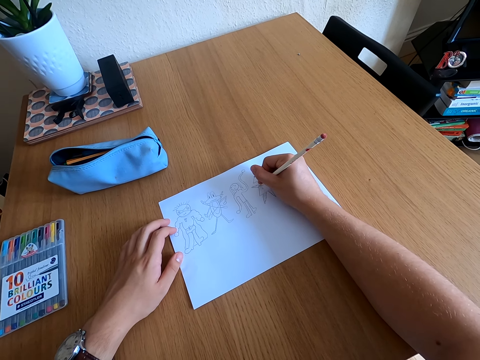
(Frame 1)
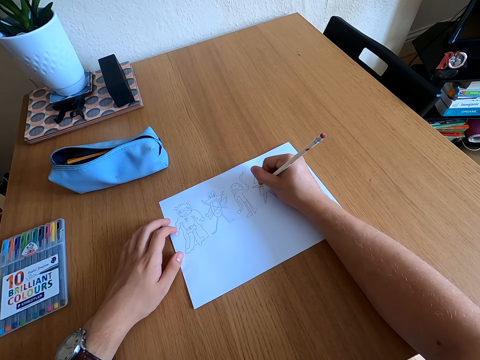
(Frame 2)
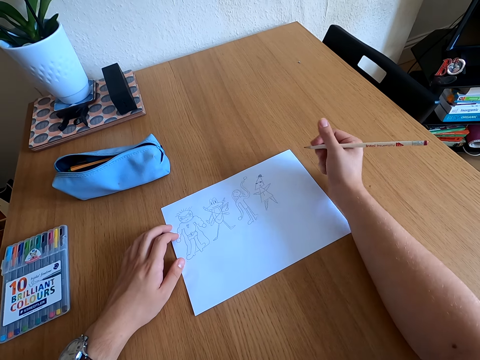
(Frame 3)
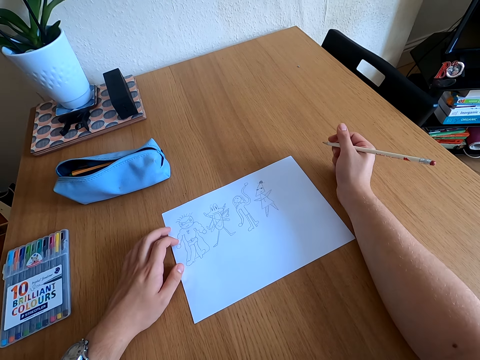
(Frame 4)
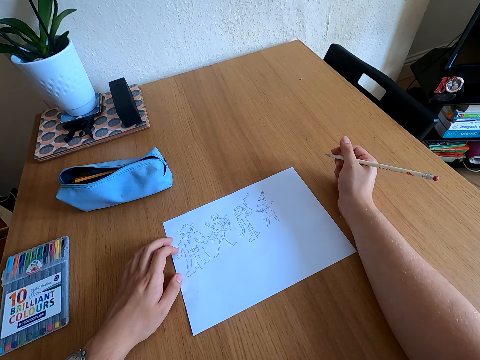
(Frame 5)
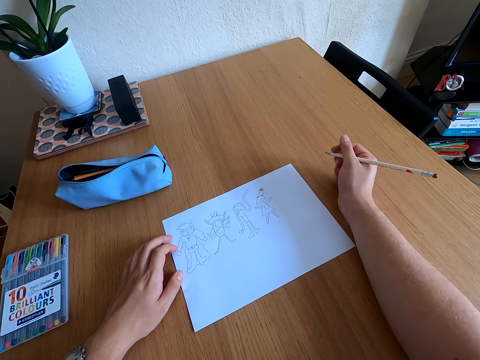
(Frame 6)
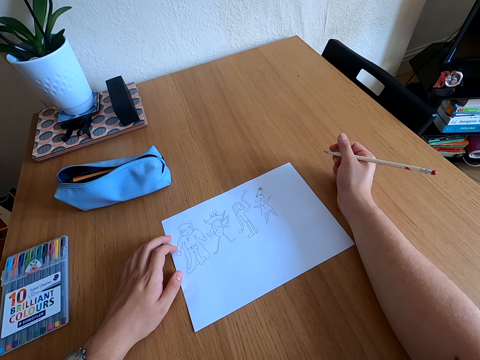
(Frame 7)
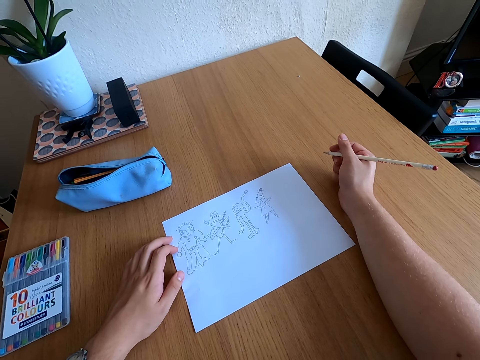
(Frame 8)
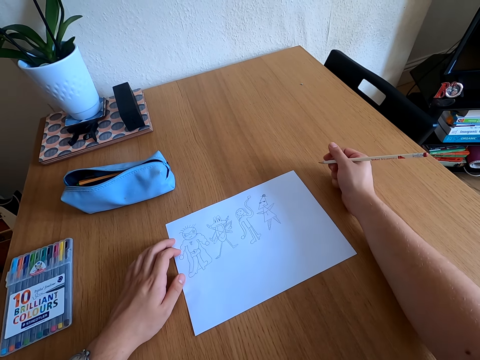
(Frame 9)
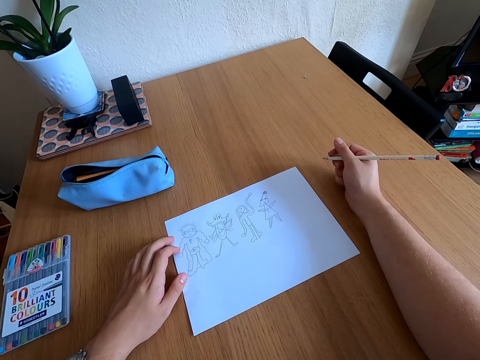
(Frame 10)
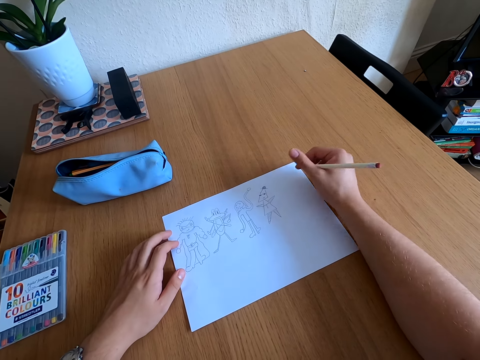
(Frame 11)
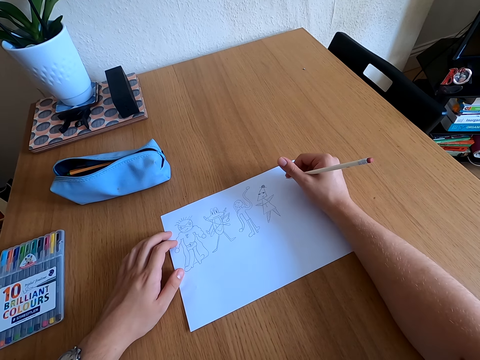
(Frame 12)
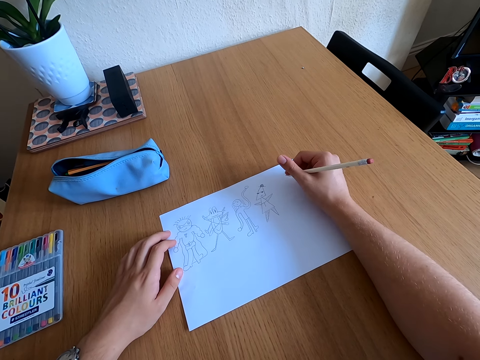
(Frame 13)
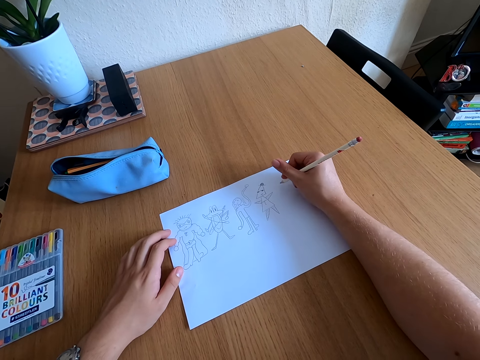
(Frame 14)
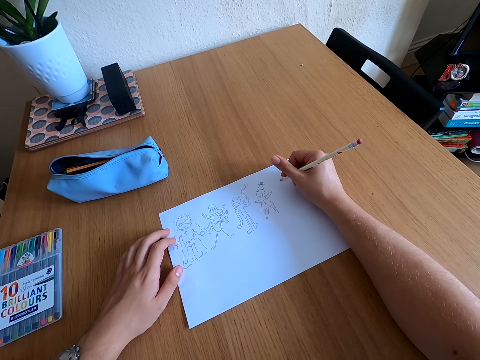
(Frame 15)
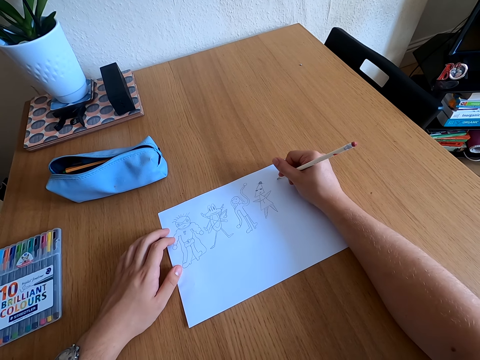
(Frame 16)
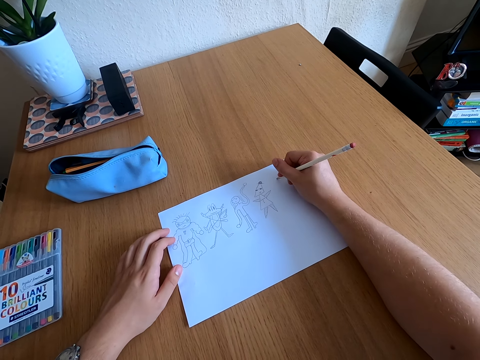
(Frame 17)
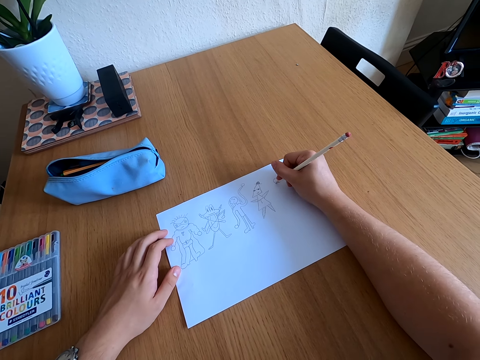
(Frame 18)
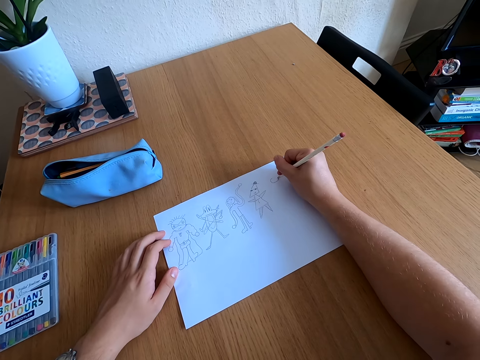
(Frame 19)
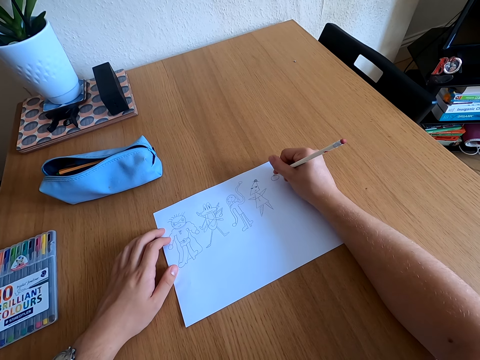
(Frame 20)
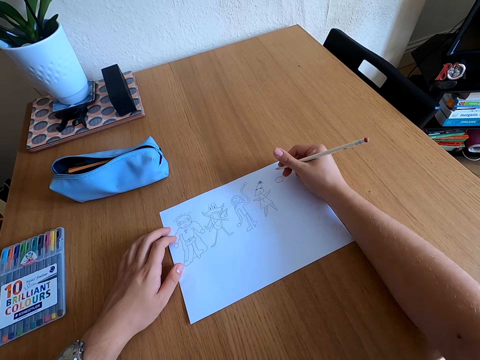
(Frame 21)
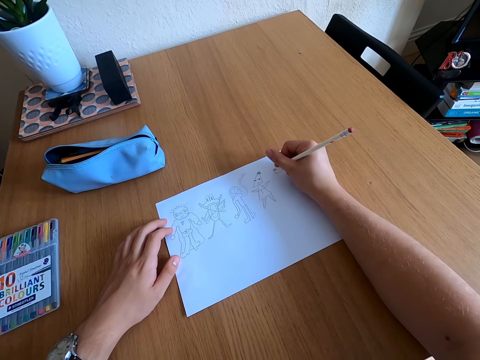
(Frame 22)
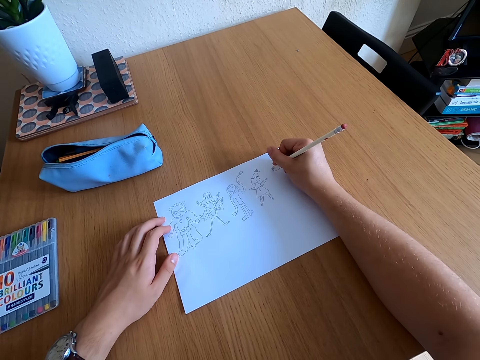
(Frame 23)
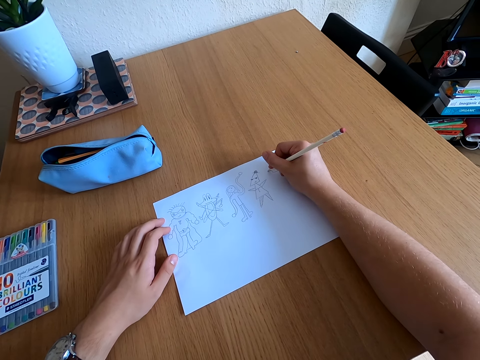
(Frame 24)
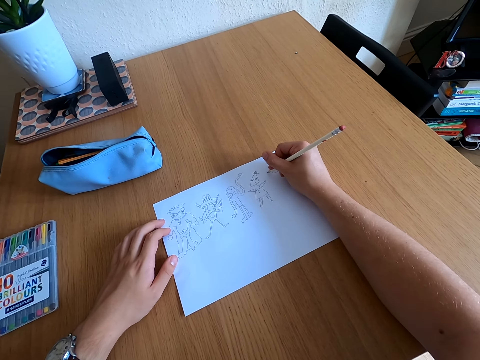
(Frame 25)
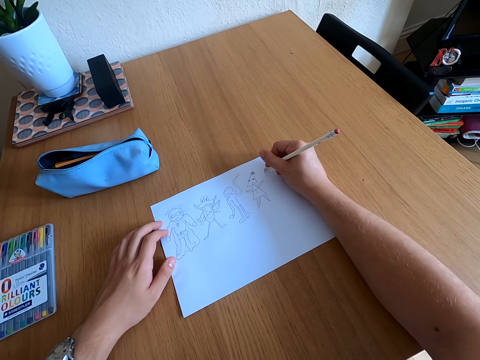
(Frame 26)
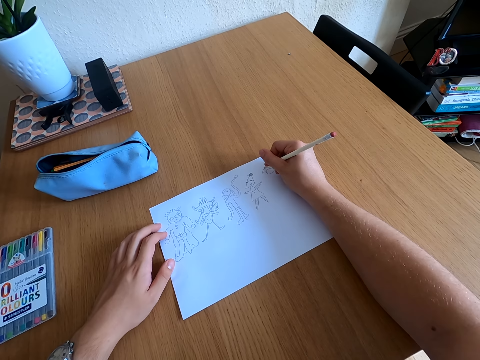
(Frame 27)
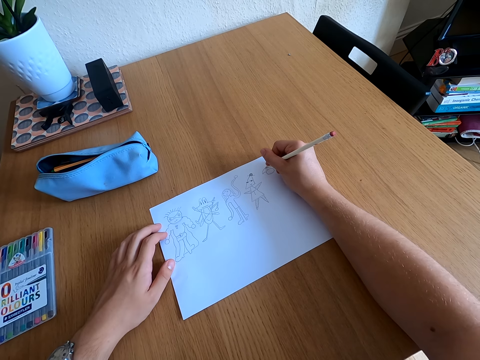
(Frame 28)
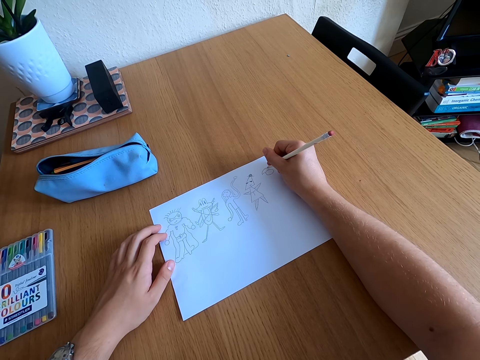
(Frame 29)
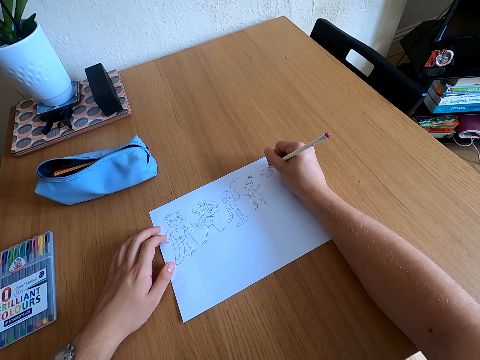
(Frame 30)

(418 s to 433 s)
The camera wearer looks at the drawing. They draw on a paper.

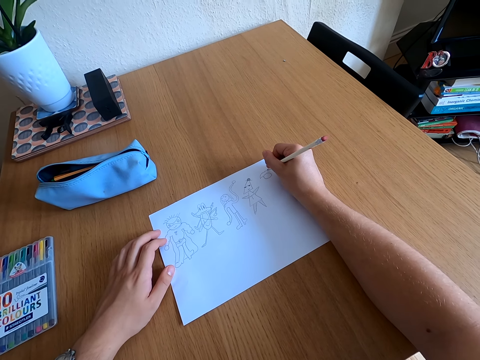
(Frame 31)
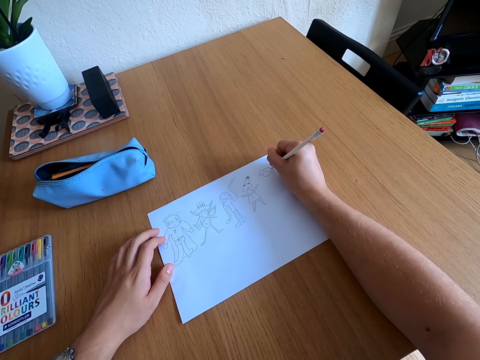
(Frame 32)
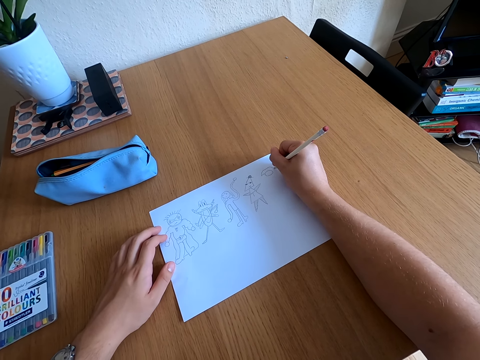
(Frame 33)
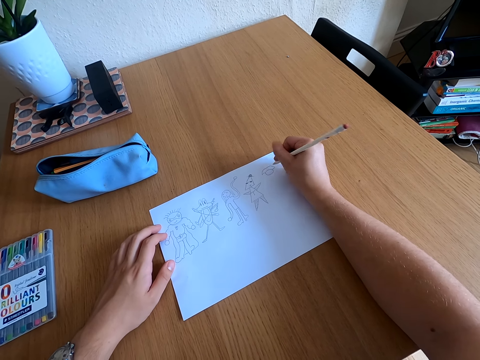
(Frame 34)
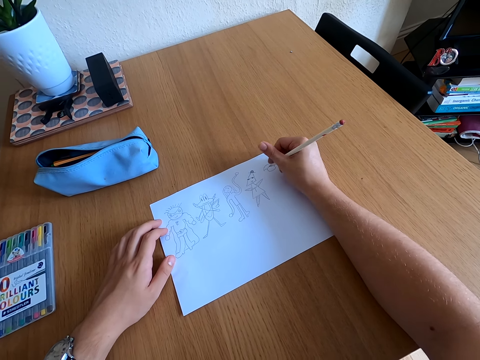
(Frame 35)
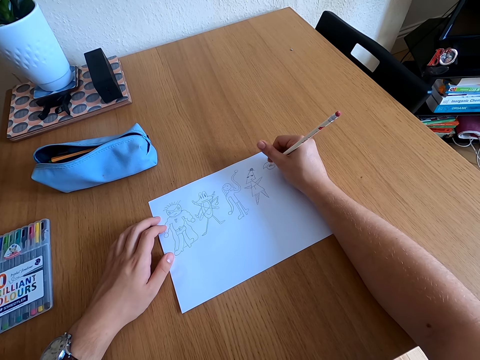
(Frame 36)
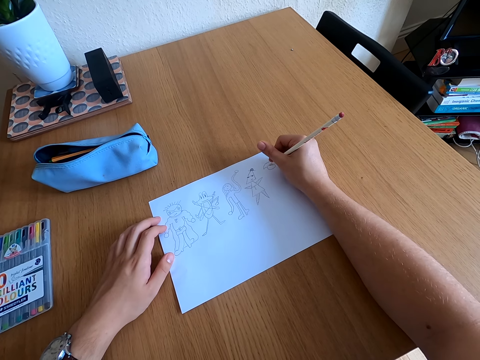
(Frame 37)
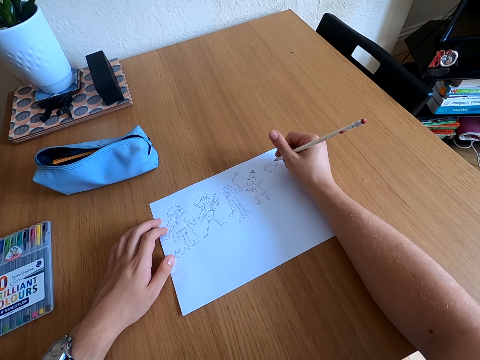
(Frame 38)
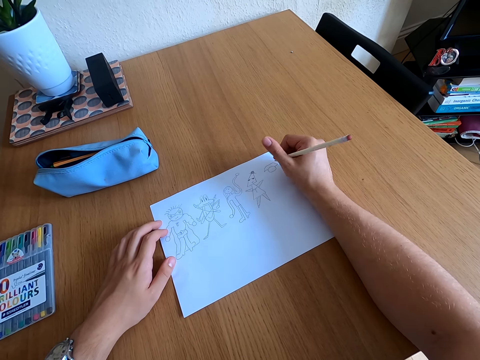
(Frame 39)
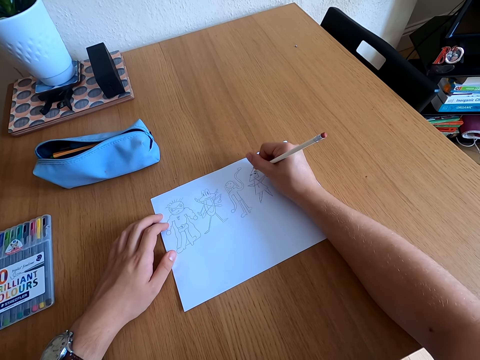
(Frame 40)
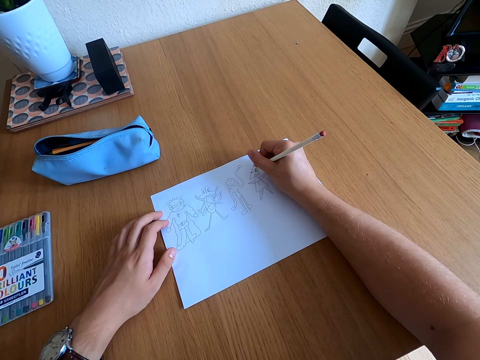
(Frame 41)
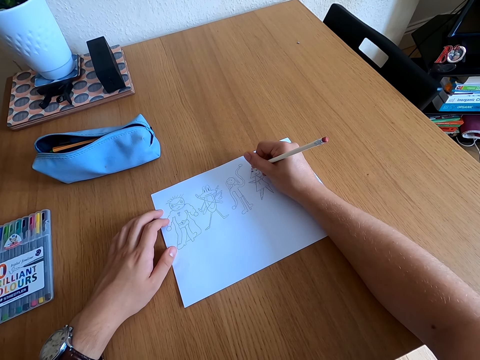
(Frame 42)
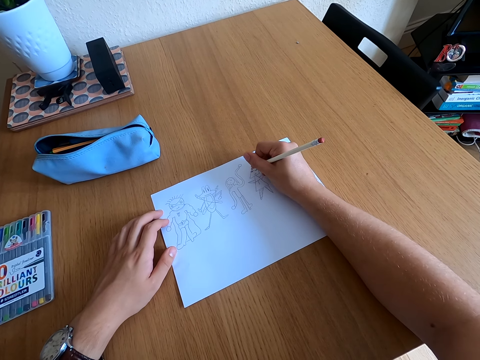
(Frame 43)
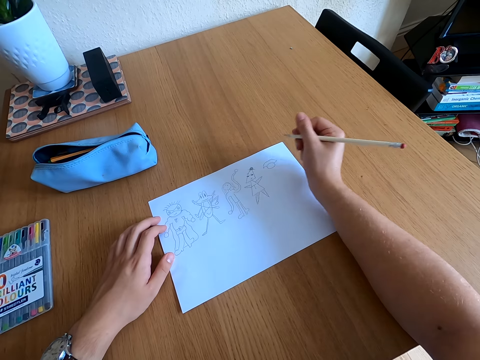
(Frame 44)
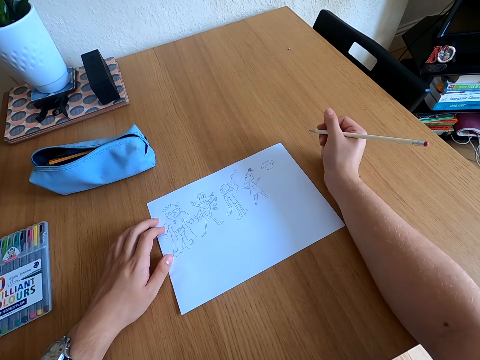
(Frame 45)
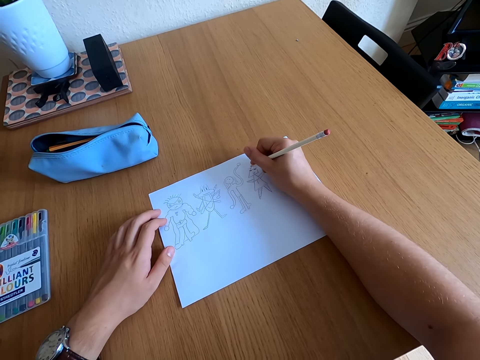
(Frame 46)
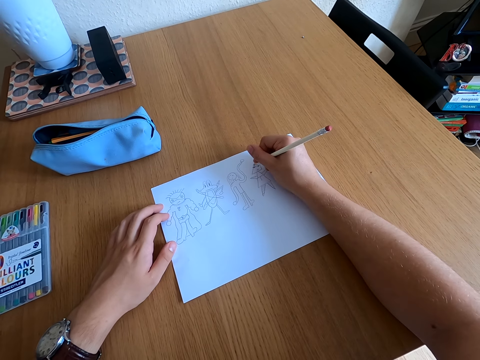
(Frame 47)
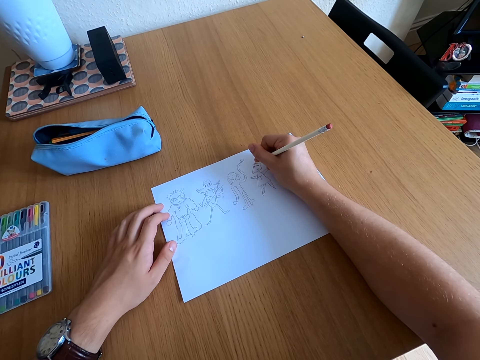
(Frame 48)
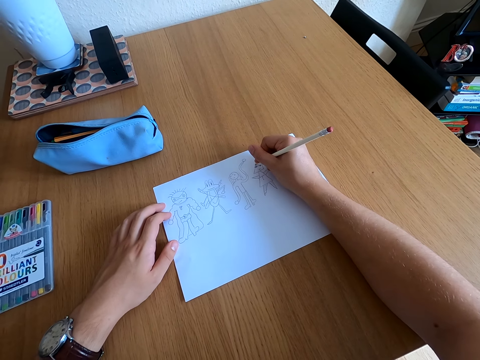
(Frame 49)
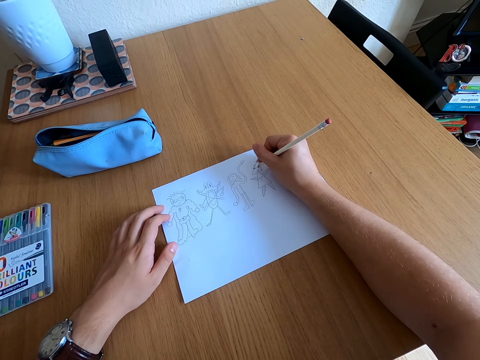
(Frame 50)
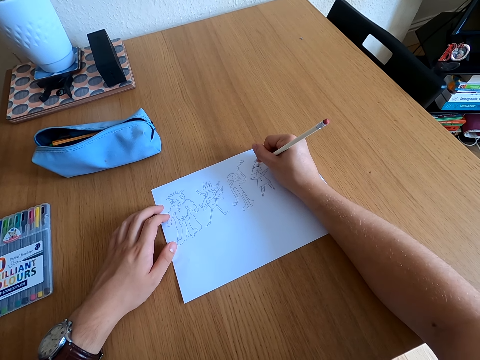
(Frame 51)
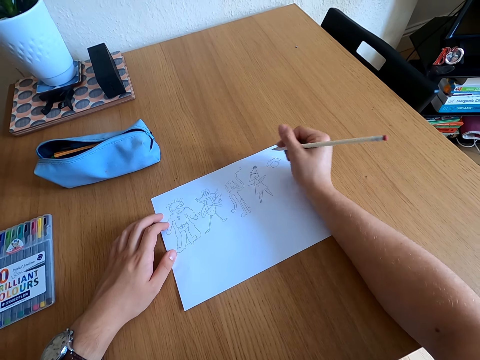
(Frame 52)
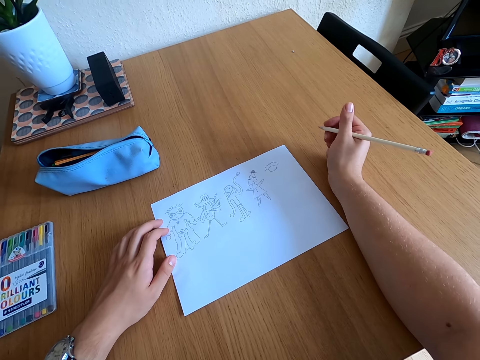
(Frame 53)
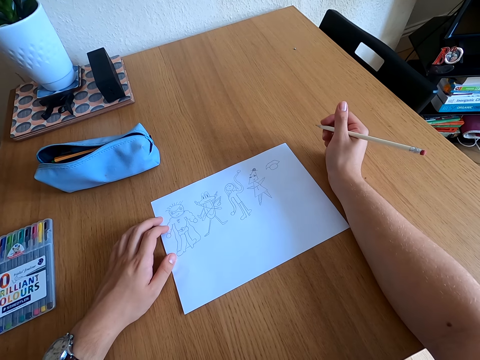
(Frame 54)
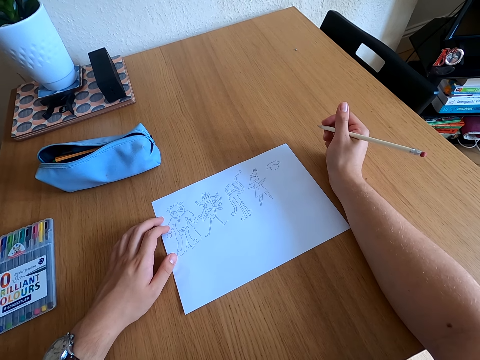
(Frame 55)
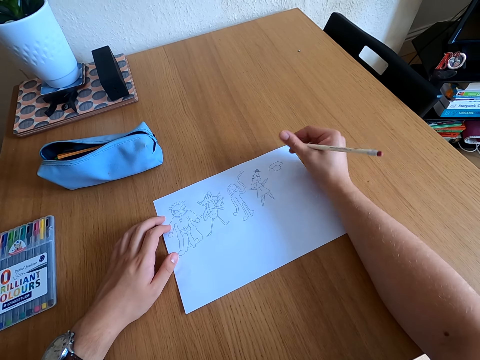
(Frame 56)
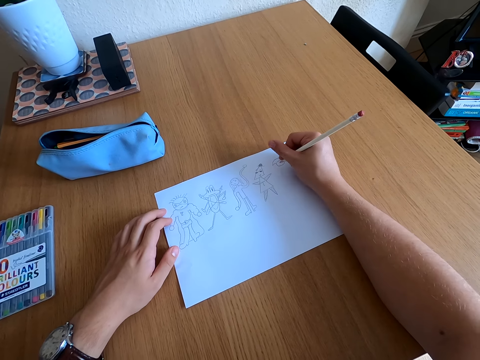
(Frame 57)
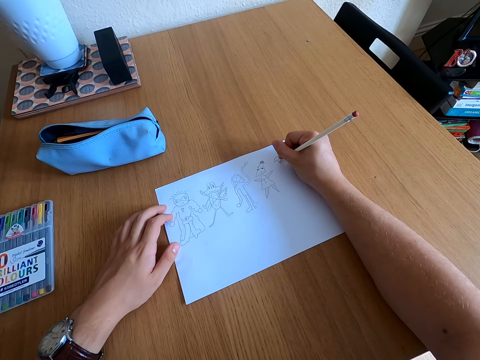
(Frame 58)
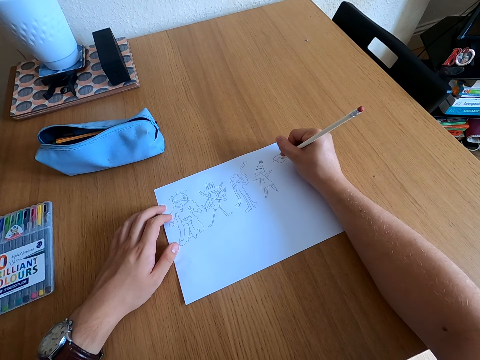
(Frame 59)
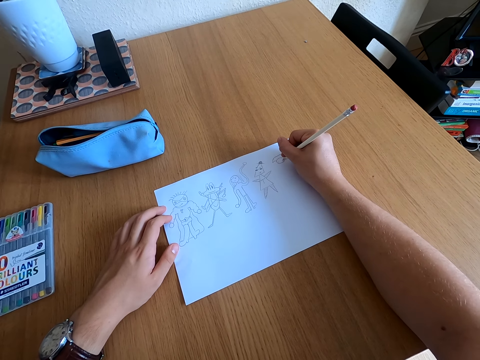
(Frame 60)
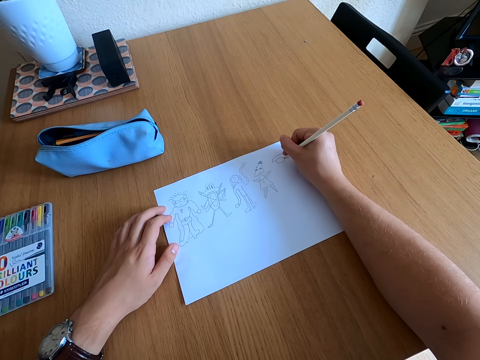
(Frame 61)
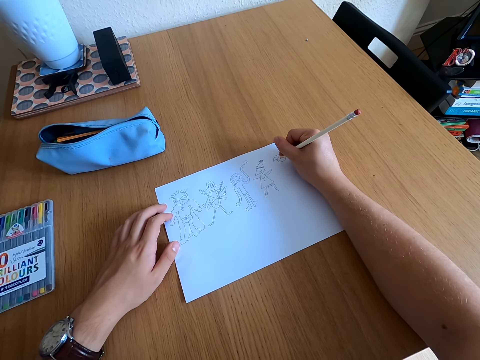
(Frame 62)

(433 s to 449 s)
The camera wearer looks at the drawing. They draw on a paper.
